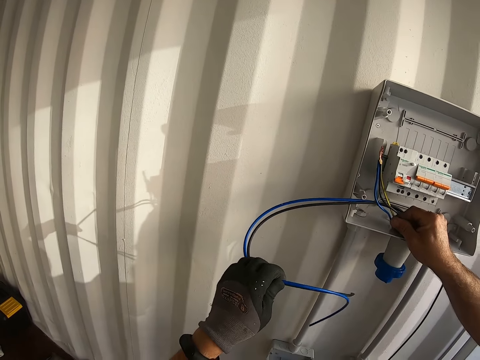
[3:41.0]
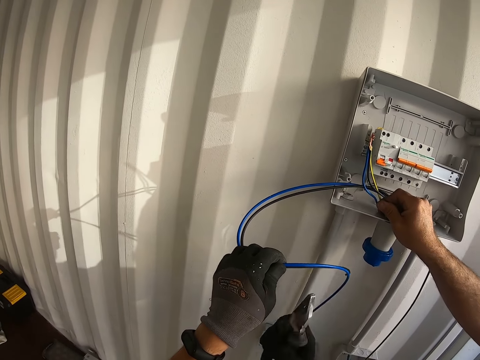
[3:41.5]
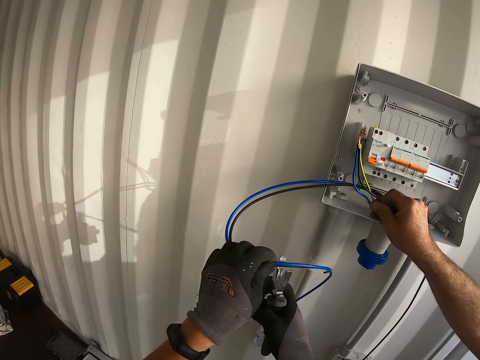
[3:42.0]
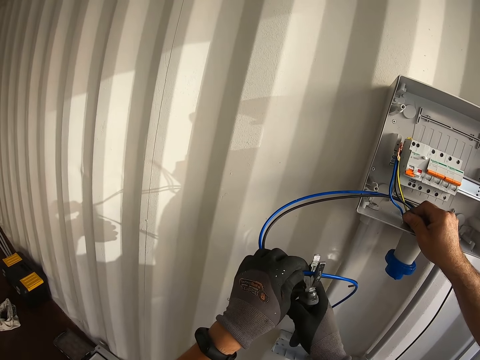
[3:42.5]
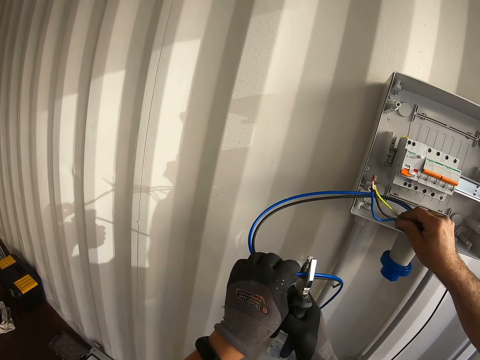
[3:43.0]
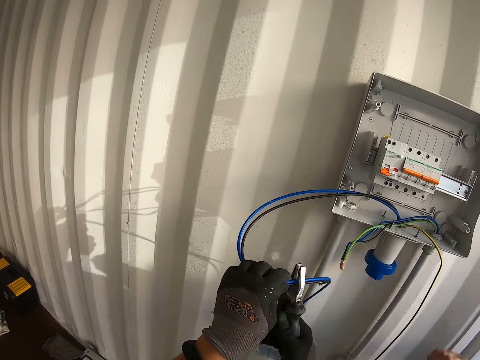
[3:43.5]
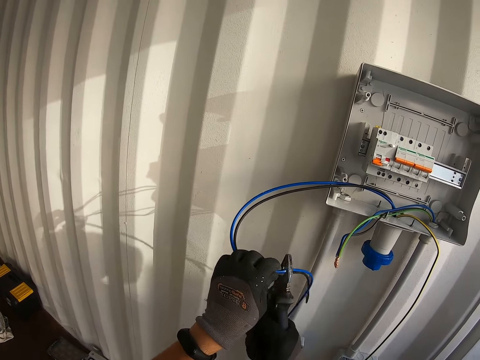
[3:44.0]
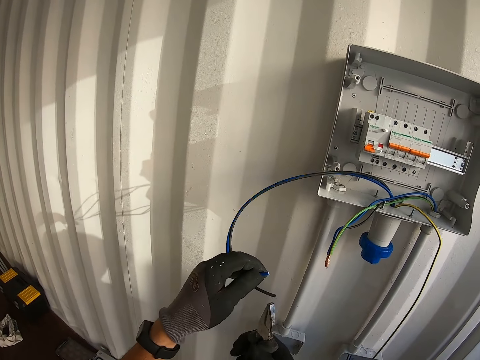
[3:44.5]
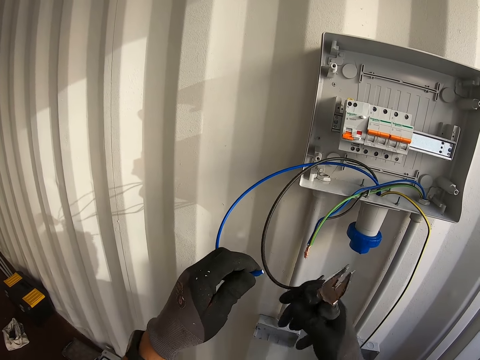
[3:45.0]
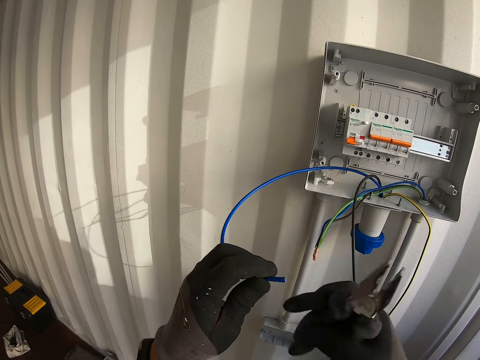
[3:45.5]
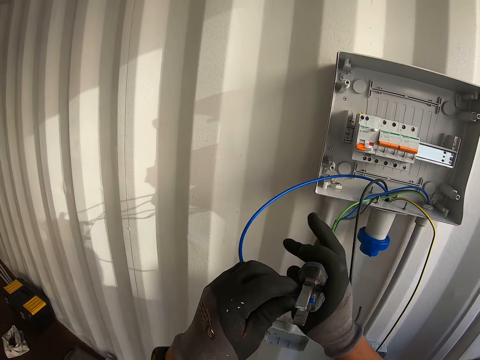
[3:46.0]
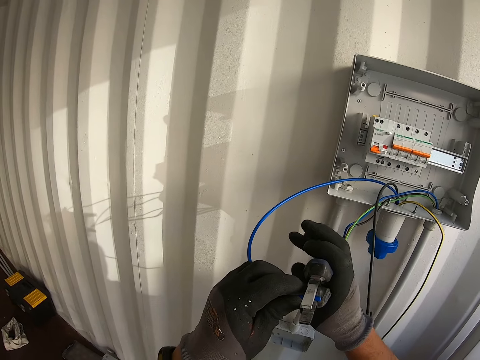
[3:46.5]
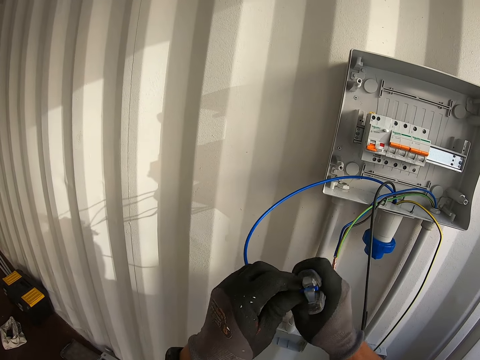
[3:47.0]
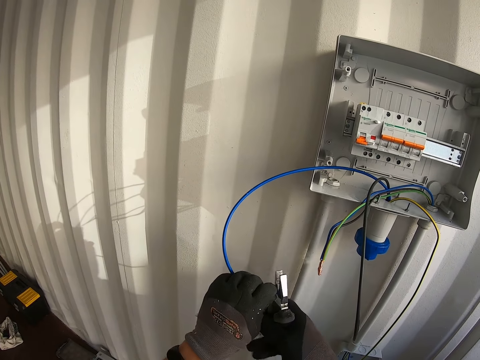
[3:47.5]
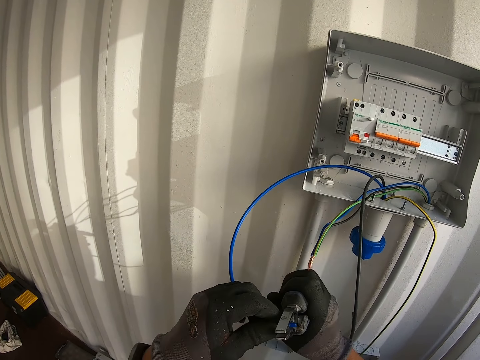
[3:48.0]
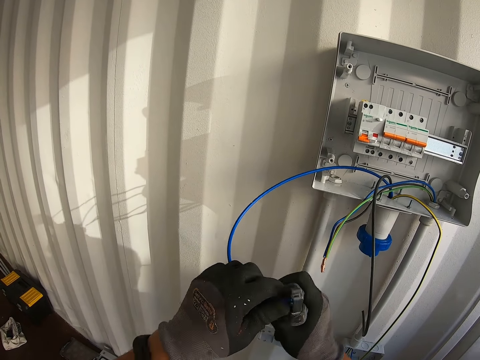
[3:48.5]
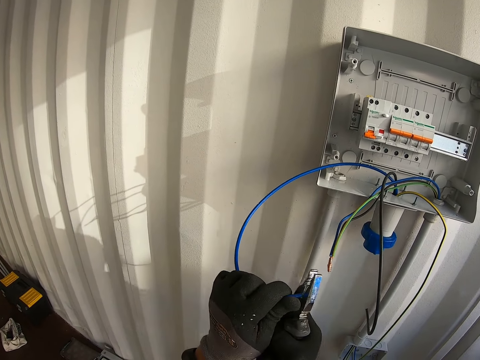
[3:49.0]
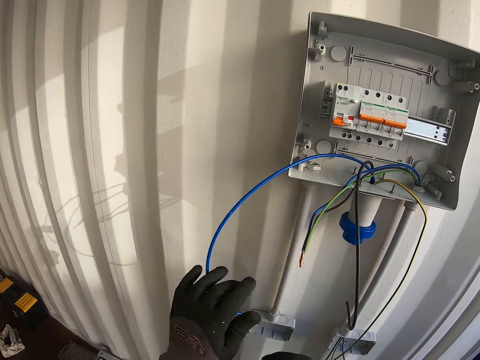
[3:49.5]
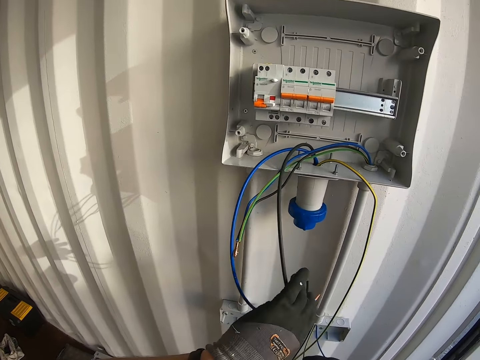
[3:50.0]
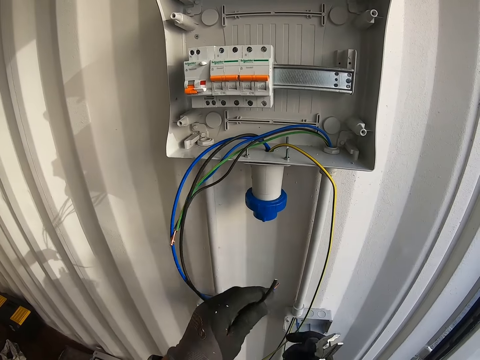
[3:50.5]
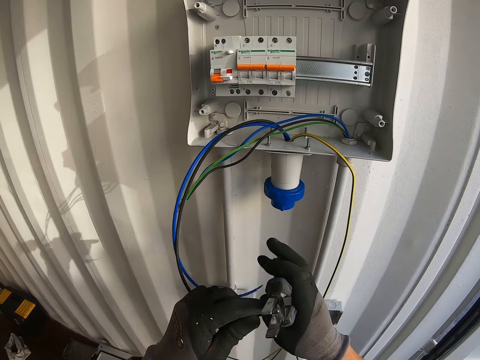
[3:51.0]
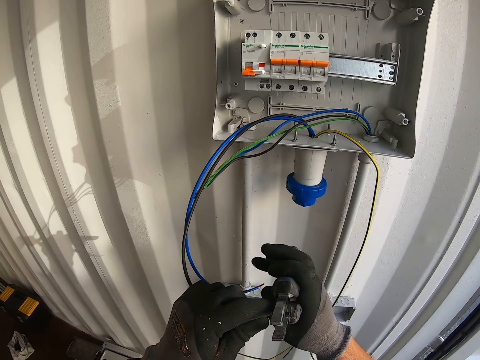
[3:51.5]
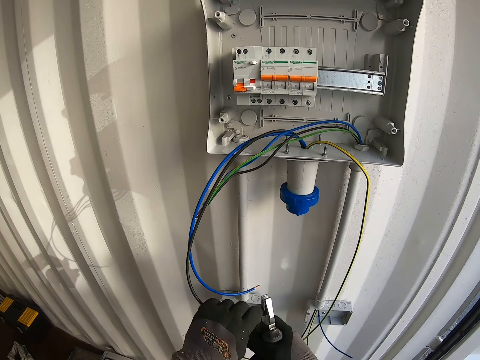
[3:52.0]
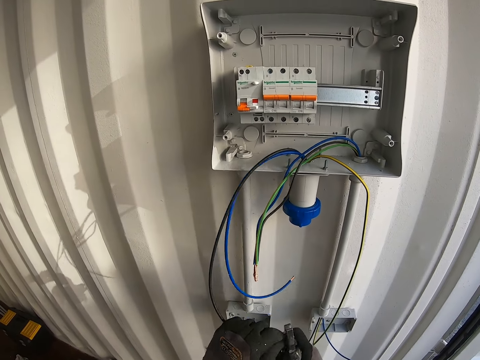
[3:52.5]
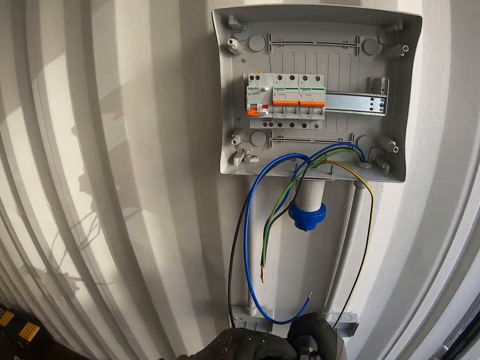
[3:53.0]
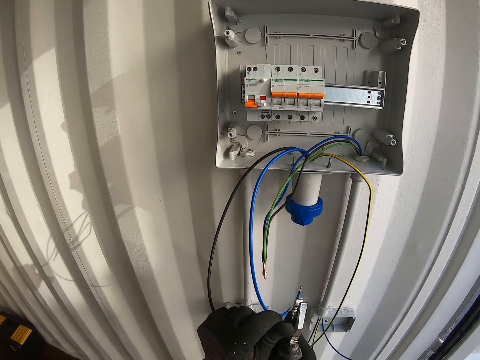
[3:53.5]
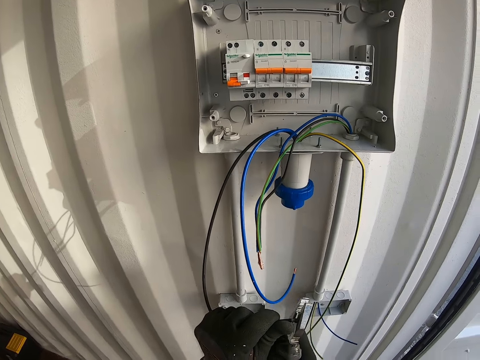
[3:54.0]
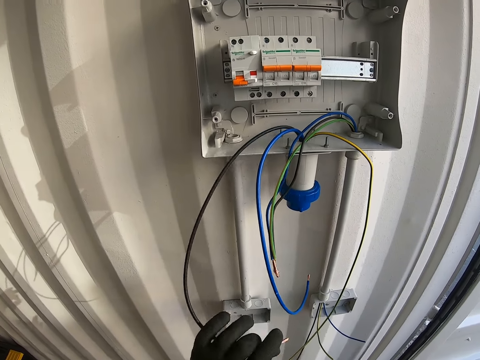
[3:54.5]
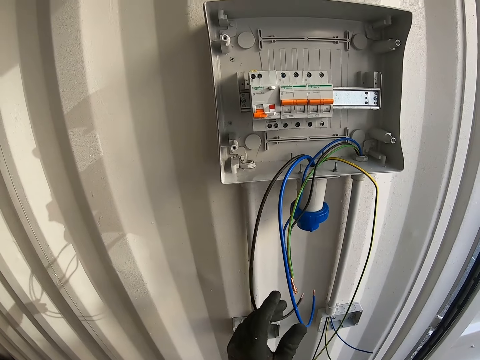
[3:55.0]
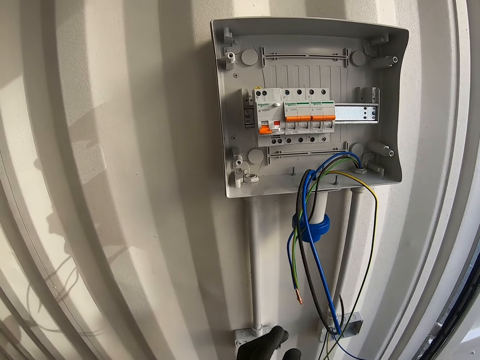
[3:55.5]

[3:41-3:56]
The camera wearer cuts the wire cable with pliers. They cut the wire.

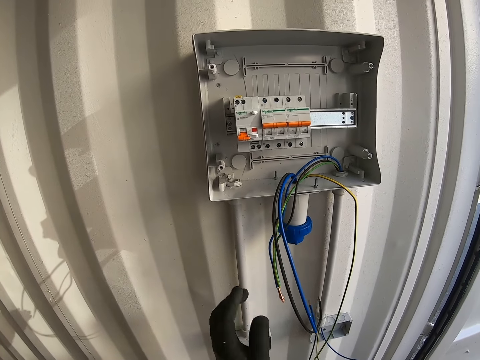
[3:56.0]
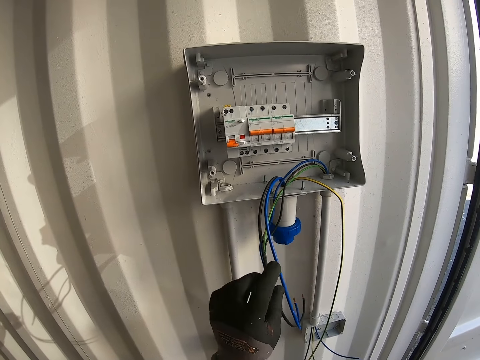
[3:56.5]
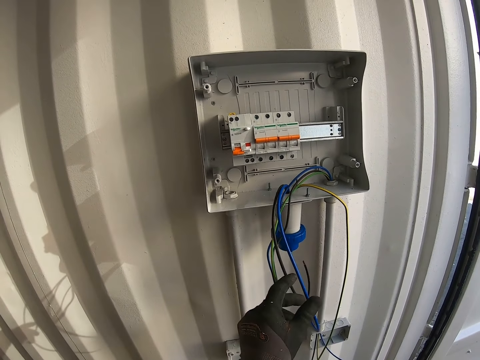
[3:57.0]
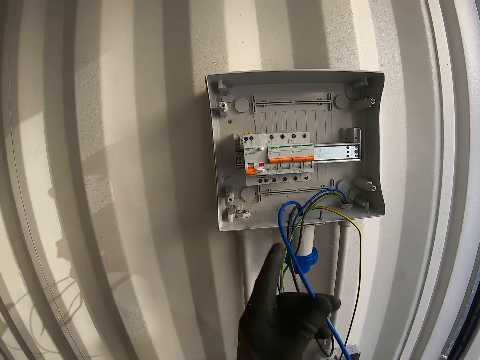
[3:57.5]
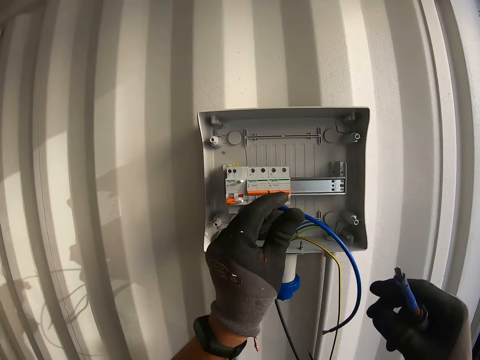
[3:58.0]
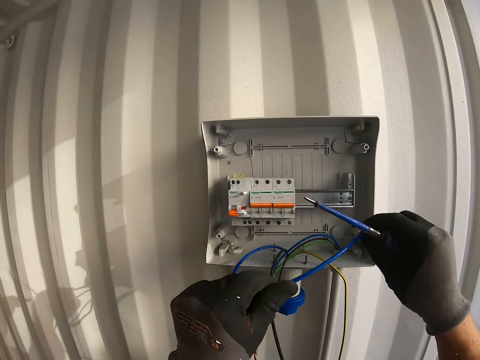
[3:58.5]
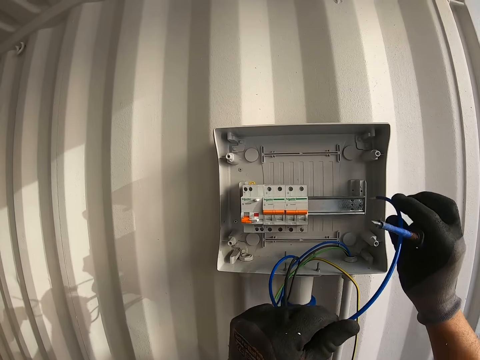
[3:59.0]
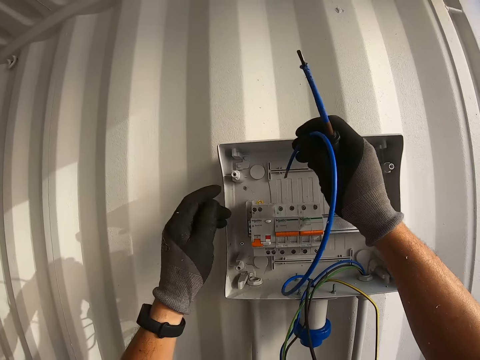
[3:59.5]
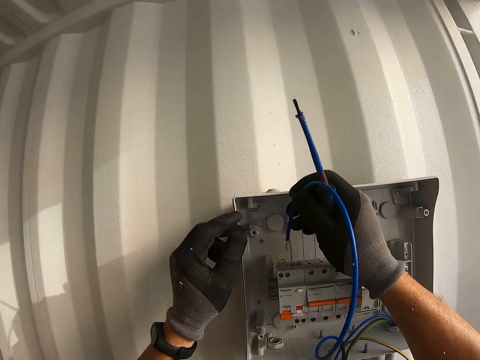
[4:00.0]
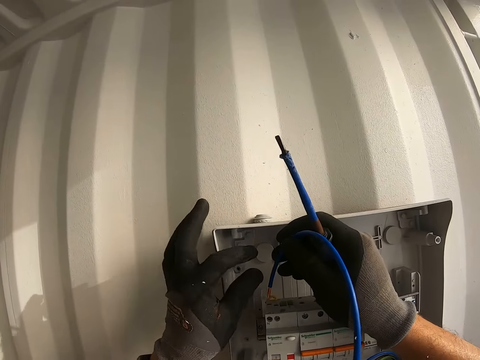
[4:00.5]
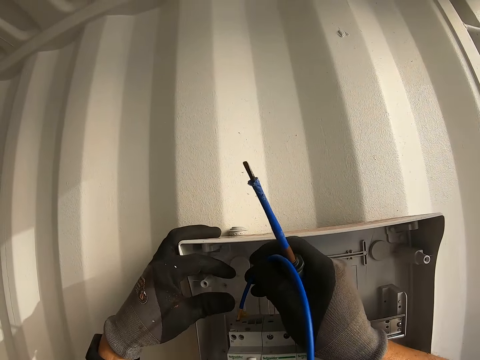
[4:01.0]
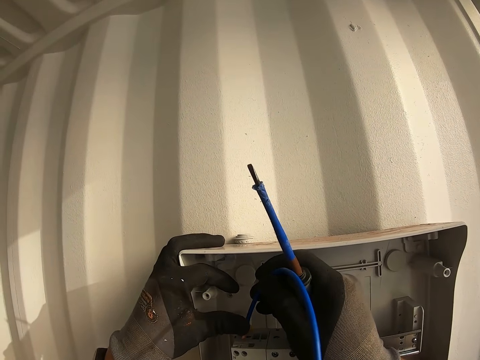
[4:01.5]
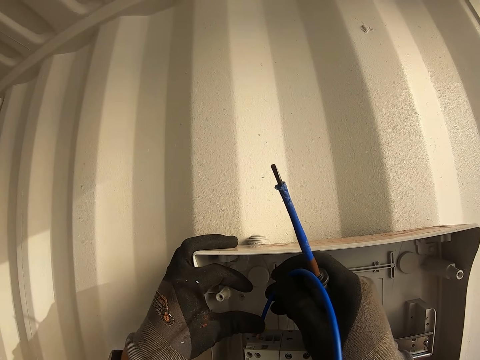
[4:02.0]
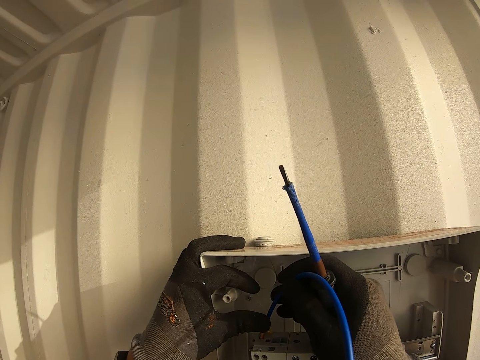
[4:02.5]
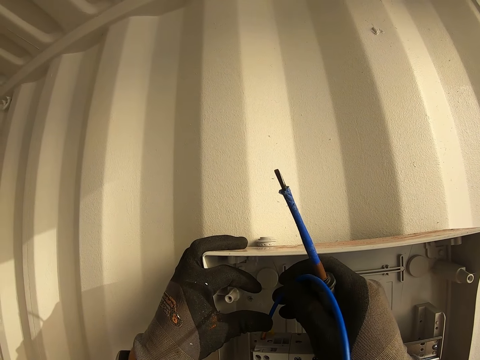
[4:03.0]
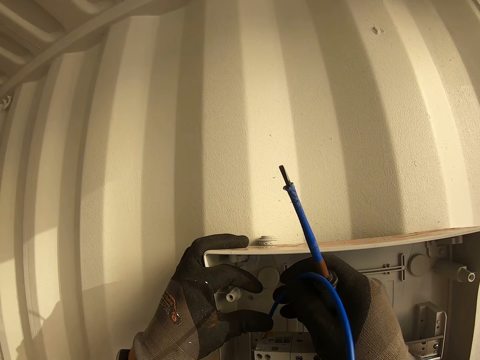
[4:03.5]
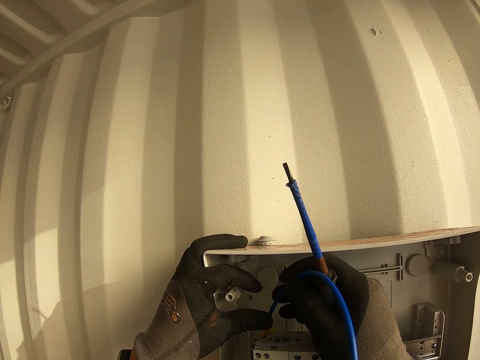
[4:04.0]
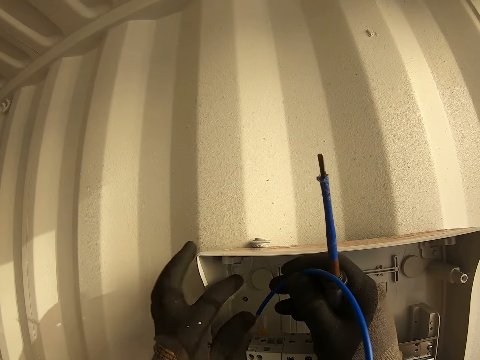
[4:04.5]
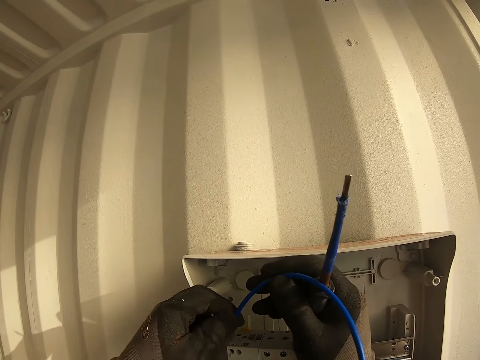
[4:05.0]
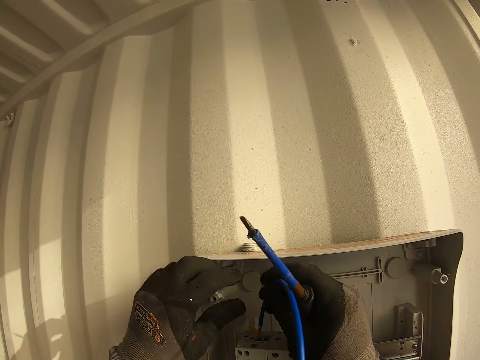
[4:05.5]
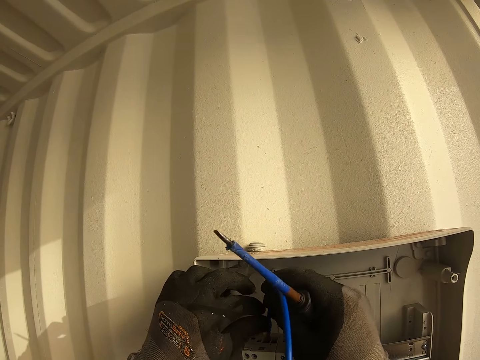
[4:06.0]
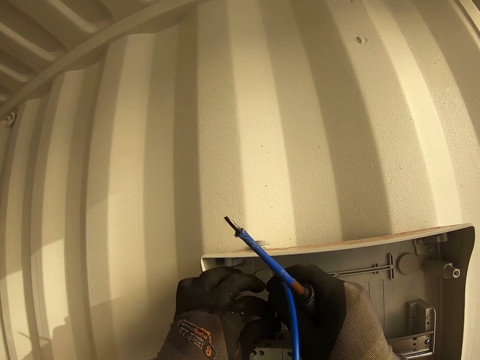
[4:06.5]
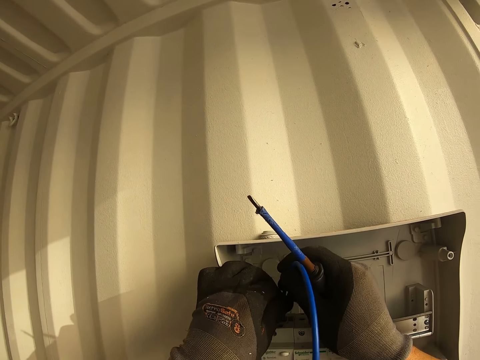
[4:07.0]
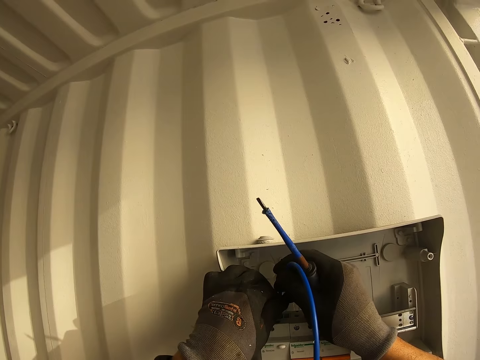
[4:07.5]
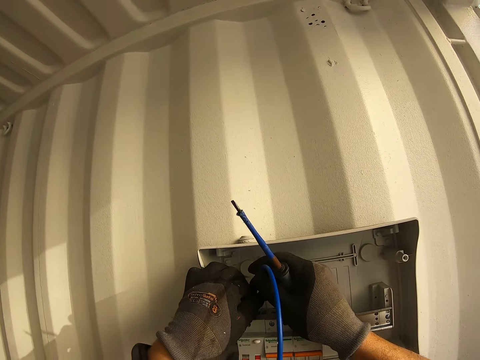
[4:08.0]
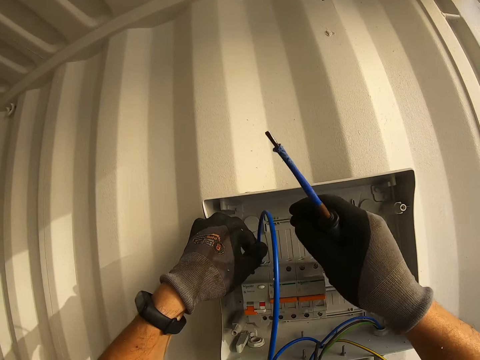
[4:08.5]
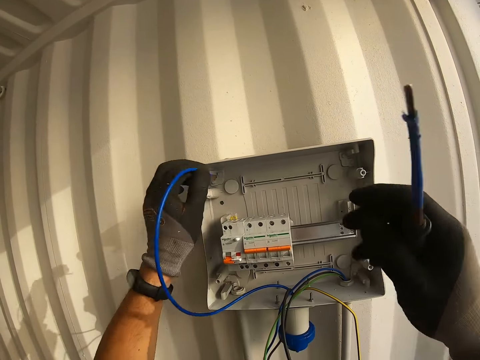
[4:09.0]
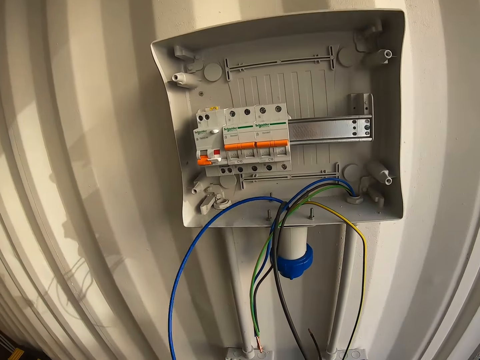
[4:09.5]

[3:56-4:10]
The camera wearer fixes the wire on the wall.
